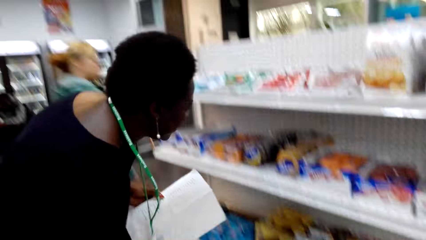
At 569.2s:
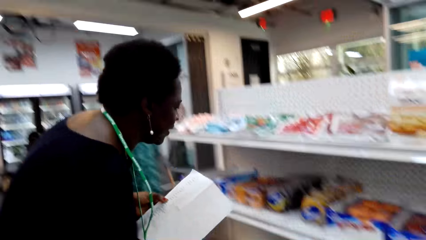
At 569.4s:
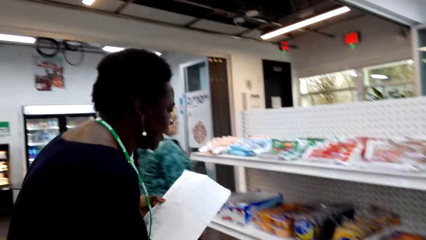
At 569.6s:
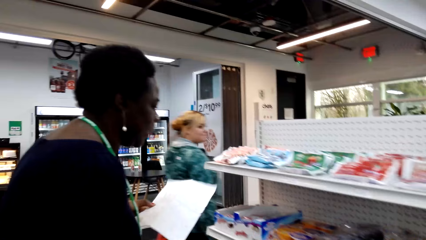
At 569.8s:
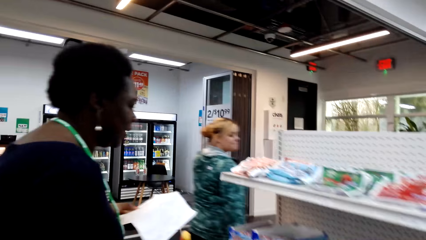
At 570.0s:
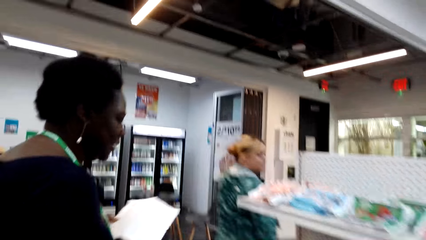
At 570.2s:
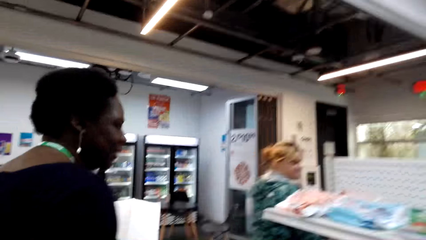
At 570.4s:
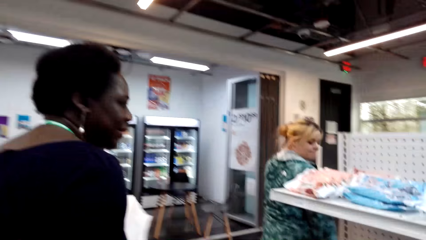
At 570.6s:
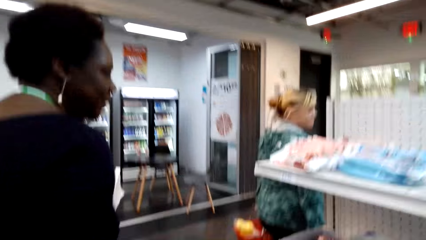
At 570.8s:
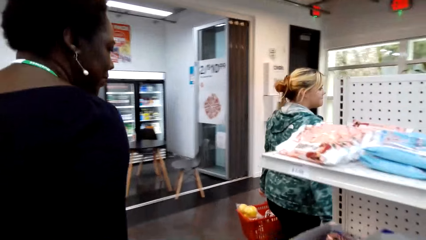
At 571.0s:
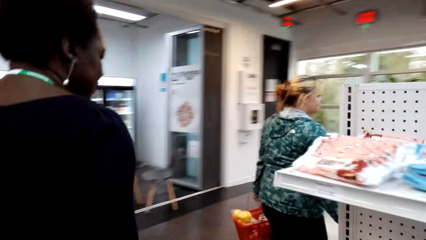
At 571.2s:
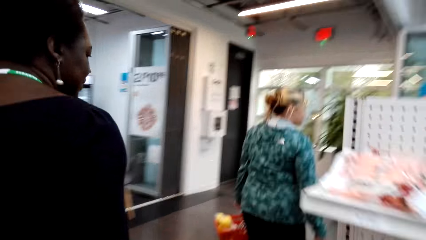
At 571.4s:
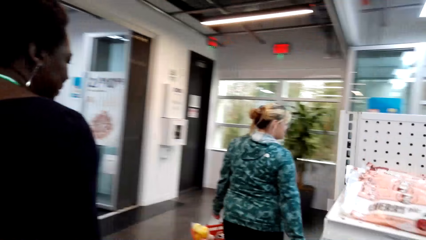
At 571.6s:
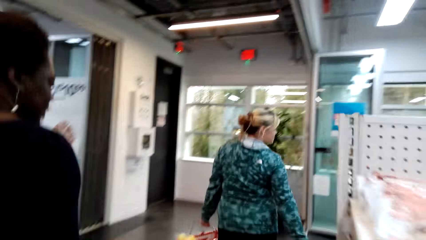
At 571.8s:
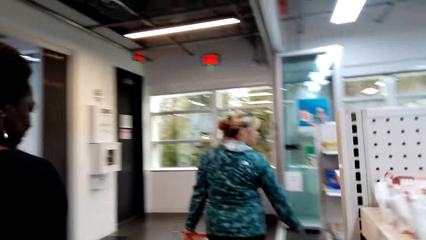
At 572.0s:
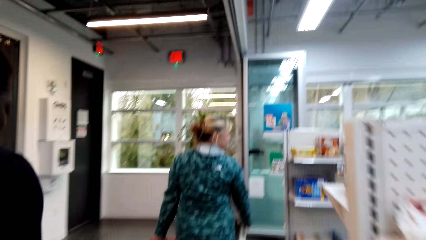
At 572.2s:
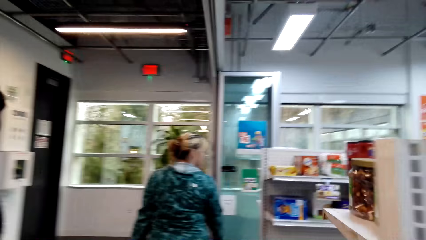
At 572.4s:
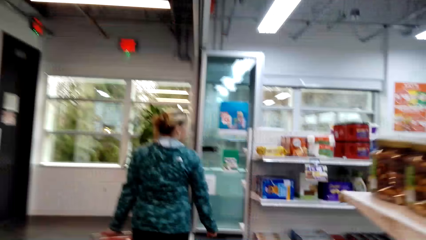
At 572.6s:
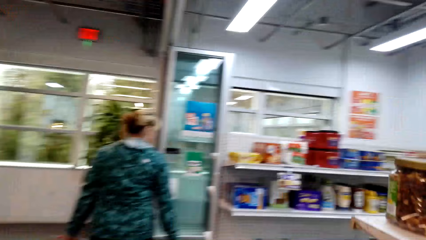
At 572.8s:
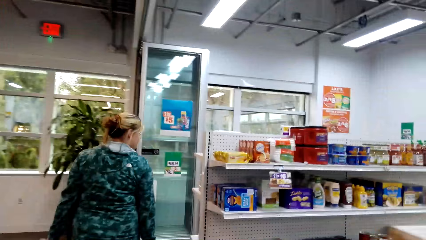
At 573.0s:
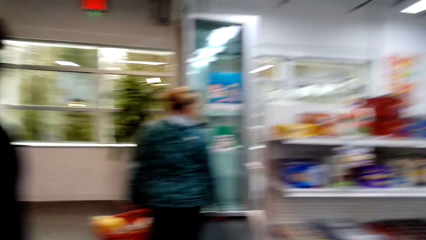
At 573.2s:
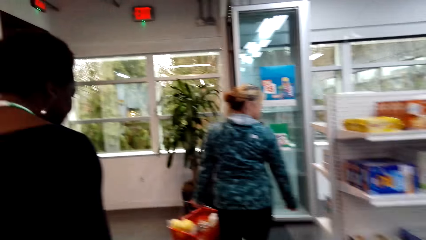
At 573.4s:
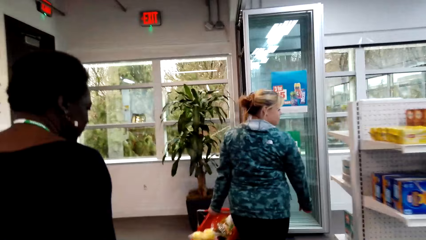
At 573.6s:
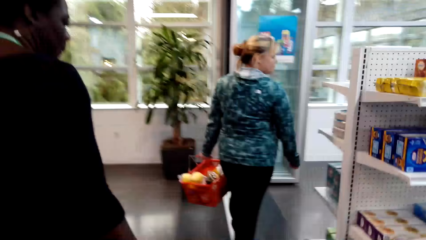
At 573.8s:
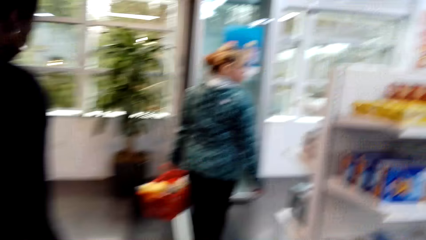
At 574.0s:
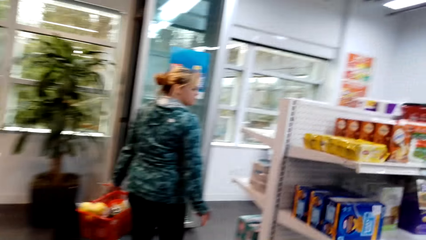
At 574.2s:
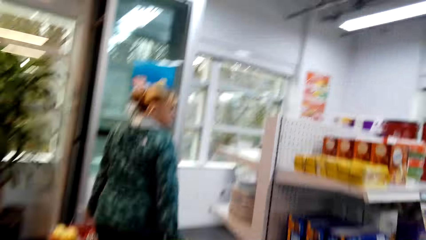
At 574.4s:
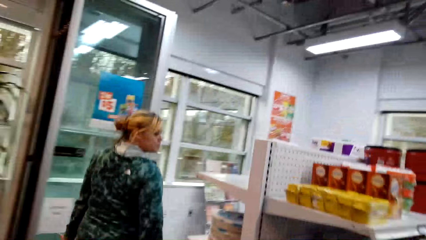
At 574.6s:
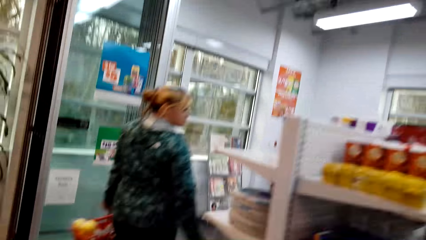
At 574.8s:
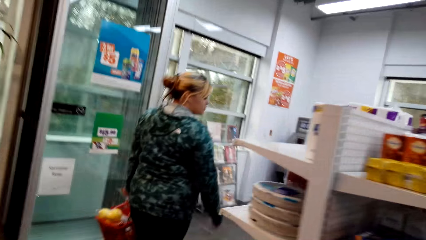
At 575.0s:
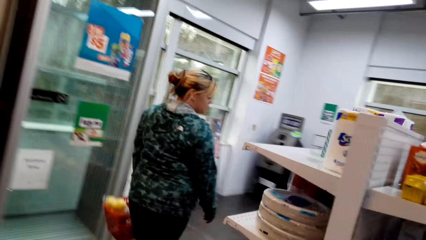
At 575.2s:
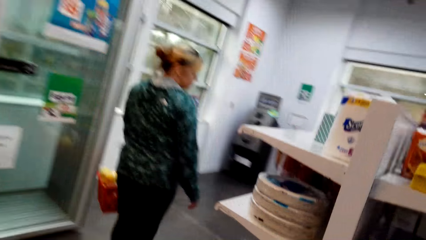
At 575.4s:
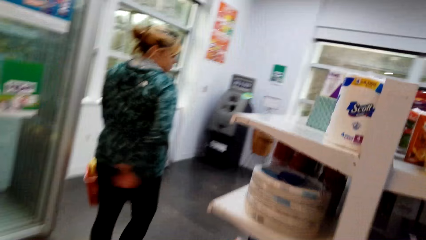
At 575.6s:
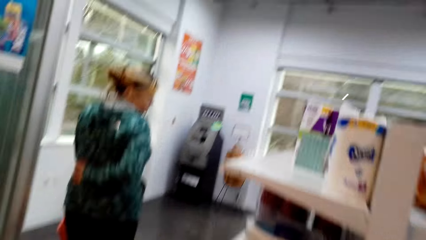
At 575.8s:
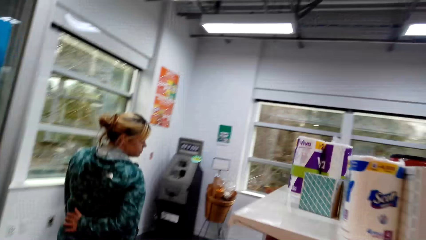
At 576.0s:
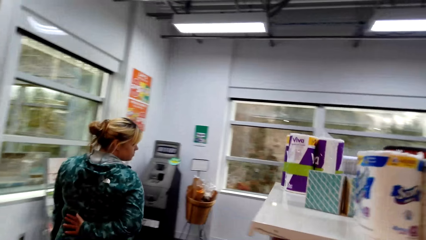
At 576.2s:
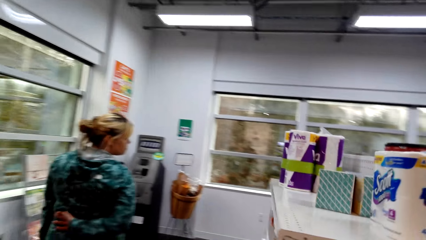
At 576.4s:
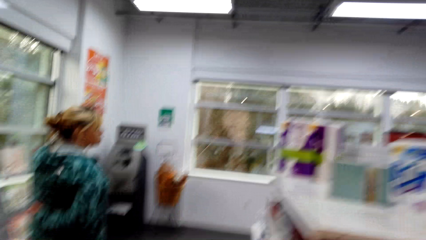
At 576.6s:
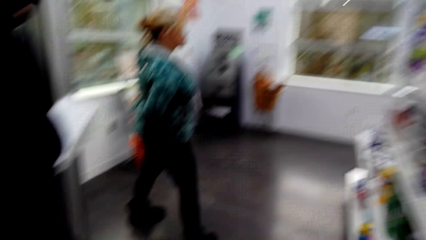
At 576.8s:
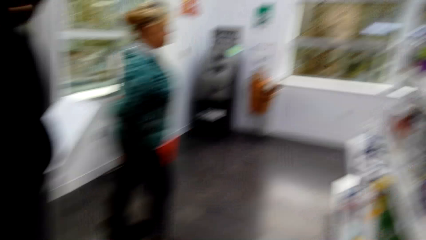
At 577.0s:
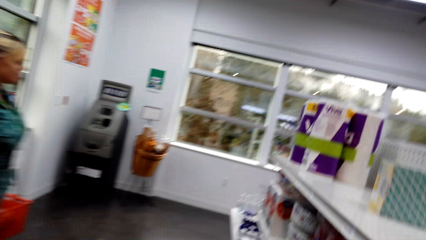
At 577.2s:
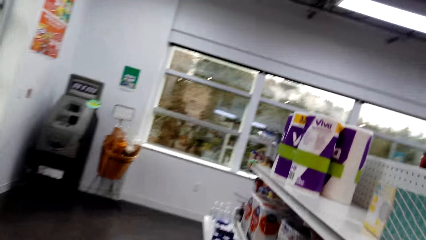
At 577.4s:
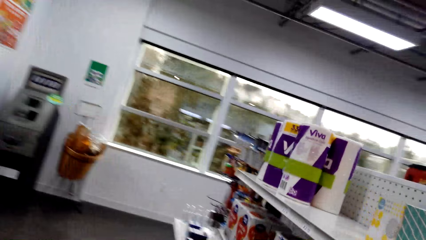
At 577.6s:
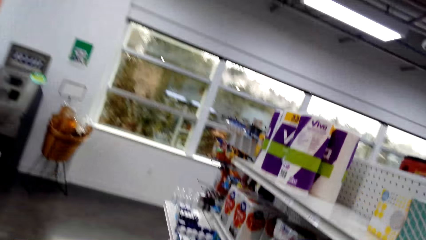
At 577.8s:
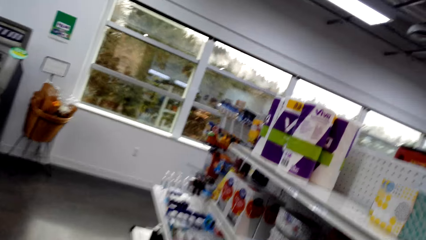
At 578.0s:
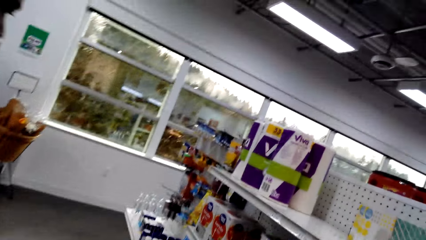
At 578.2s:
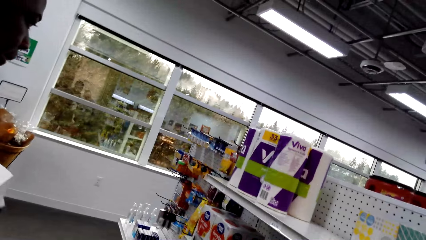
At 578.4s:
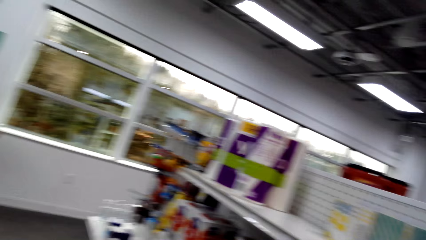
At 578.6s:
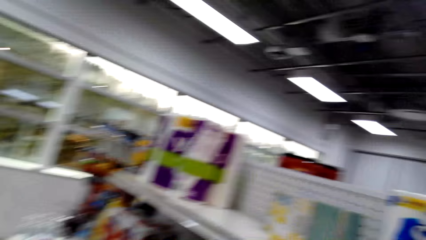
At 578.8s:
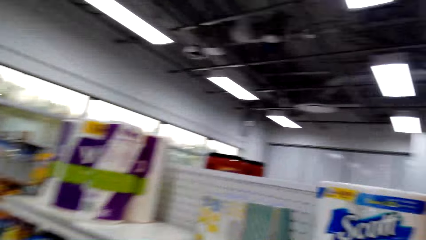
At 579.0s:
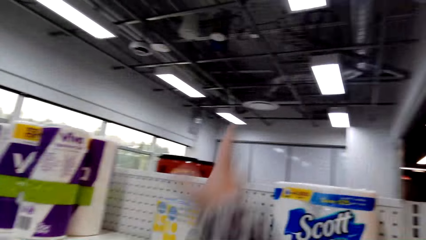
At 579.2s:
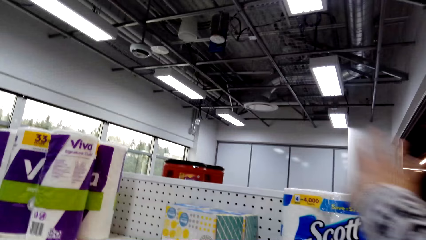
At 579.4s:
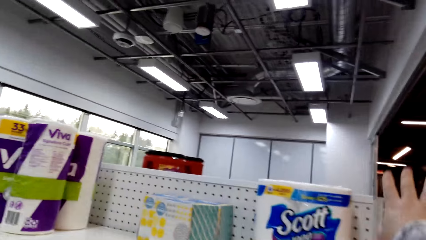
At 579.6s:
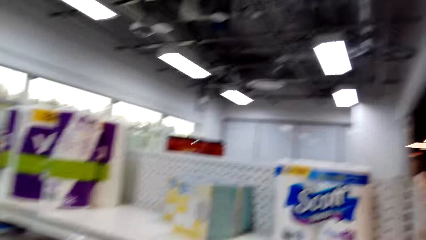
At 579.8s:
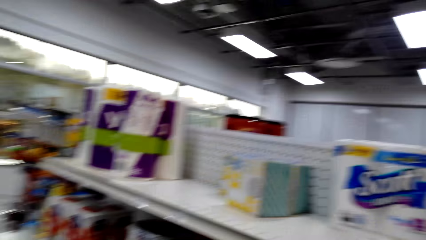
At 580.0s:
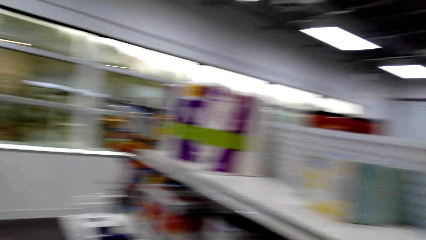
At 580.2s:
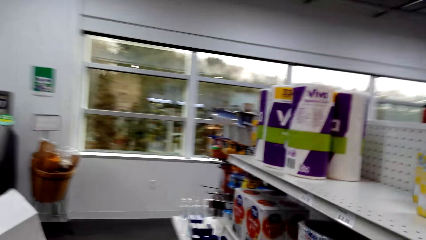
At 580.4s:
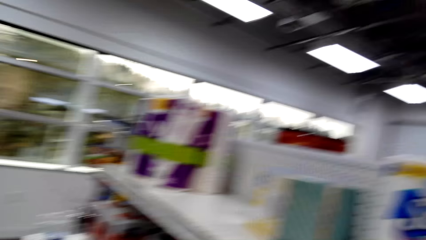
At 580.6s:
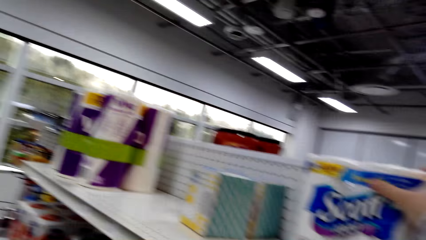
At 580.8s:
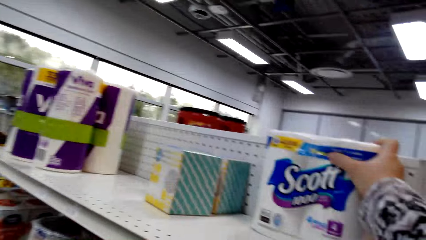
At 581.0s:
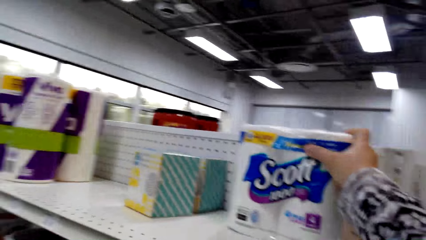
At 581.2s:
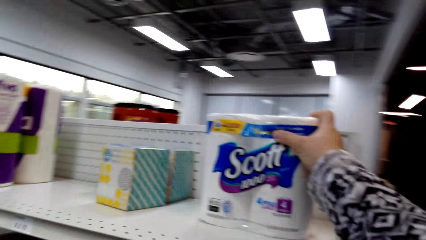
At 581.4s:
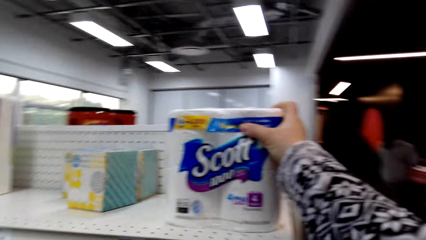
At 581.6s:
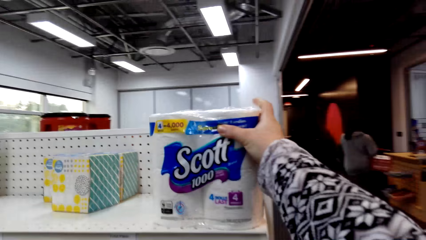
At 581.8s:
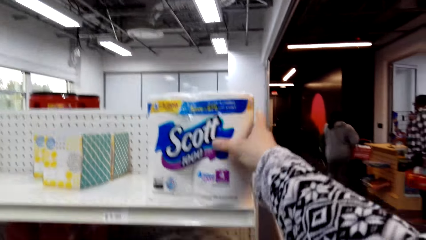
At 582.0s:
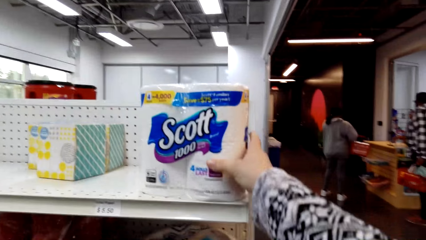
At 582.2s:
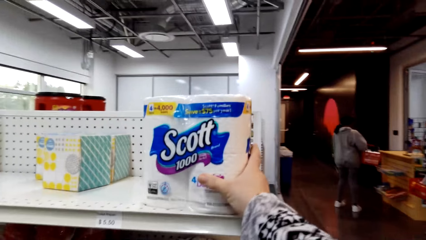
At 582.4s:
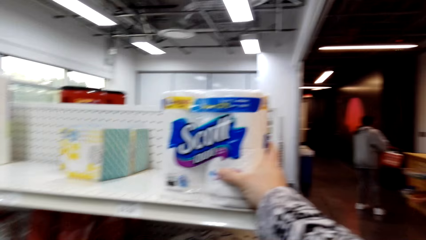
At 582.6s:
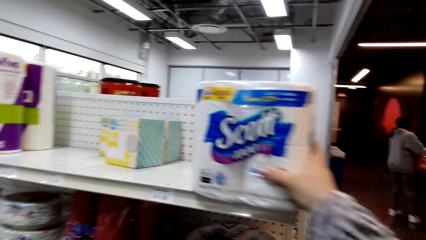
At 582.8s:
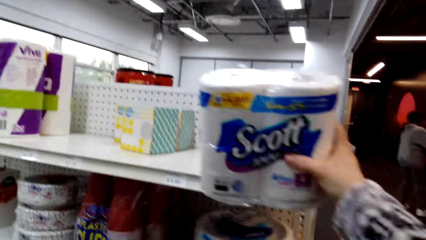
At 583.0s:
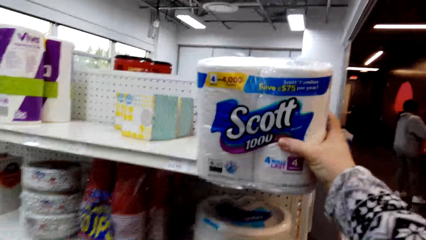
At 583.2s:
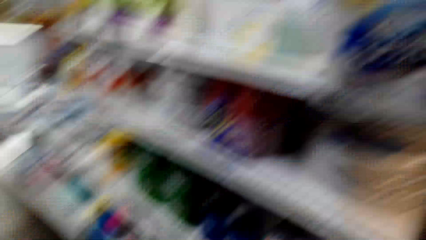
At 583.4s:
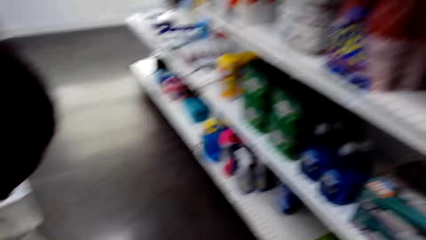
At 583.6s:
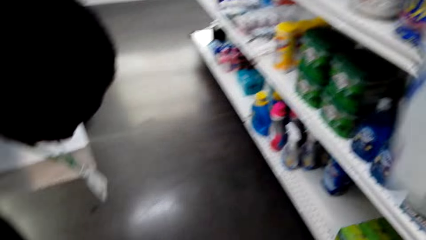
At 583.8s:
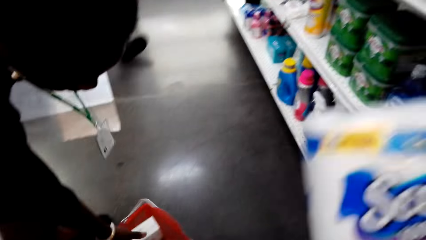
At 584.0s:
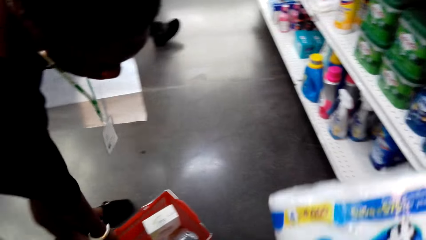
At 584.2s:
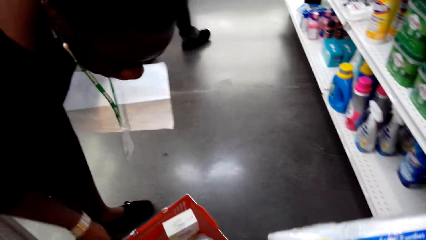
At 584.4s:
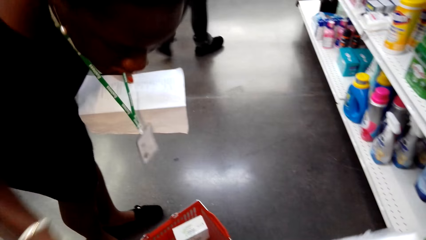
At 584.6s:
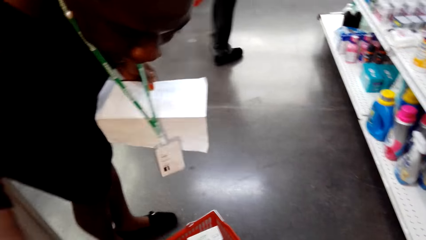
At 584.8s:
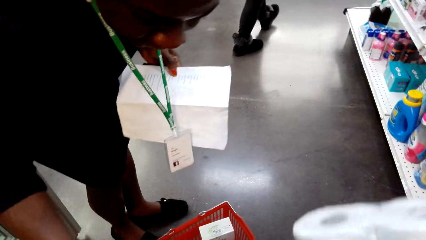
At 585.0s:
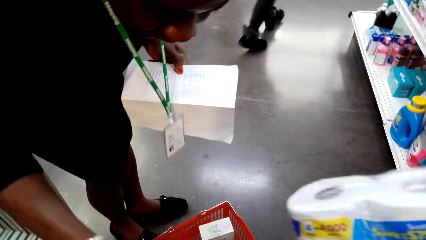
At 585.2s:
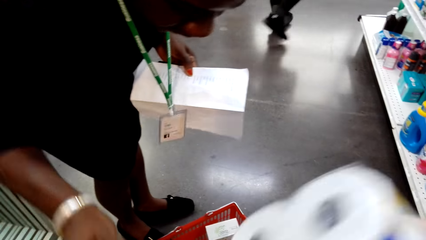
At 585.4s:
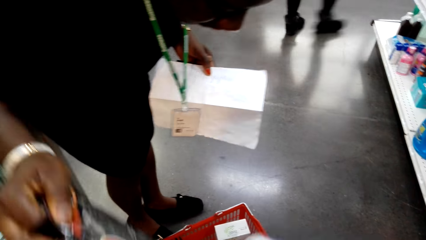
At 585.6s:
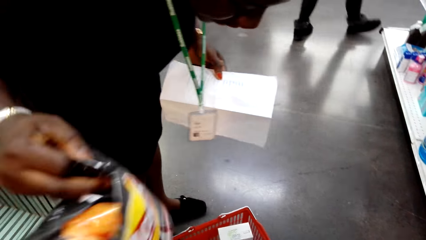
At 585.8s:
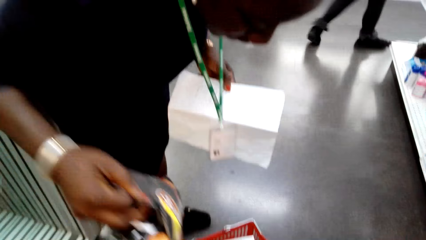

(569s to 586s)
A woman stands beside the shelf. The camera wearer walks behind the woman. The woman walks around the supermarket. The camera wearer looks at the items on the shelf. He gestures with his hand. He picks a packet of Scott rolls. He holds the soft paper.
